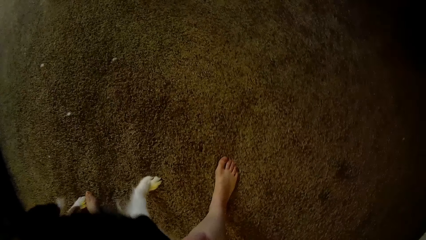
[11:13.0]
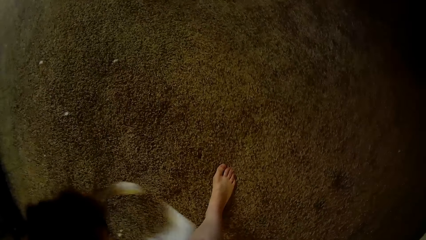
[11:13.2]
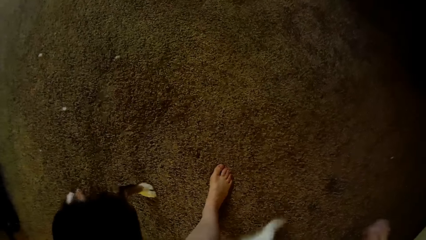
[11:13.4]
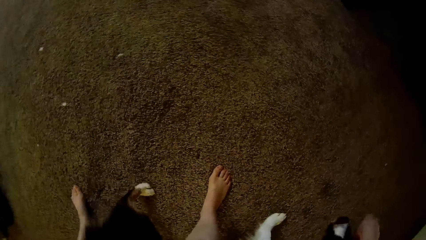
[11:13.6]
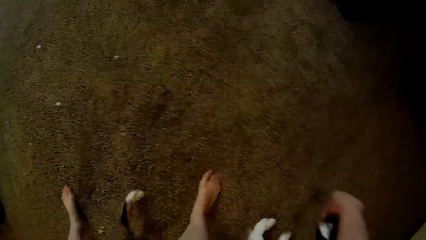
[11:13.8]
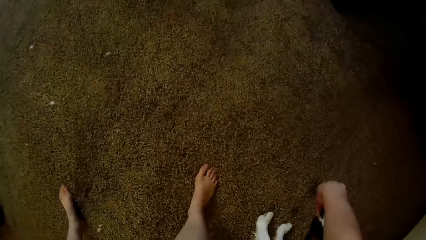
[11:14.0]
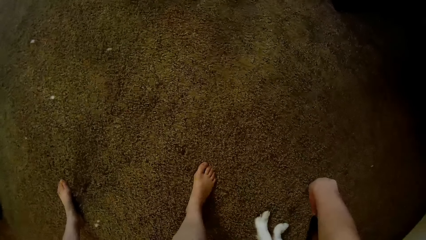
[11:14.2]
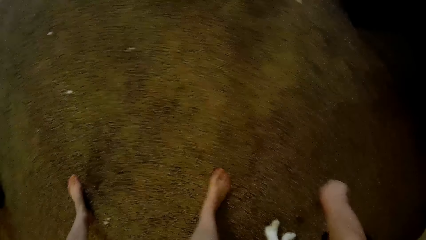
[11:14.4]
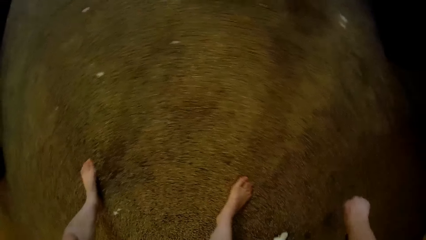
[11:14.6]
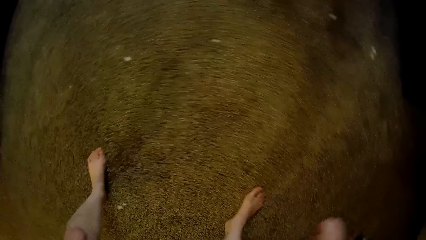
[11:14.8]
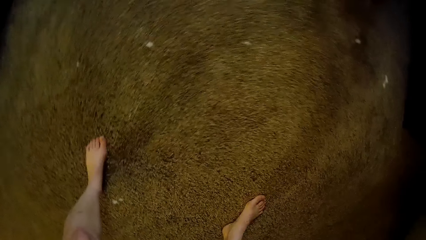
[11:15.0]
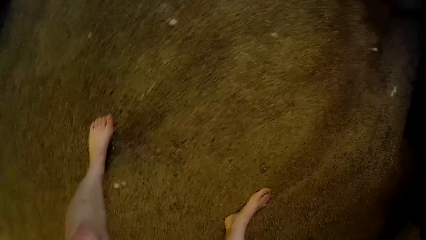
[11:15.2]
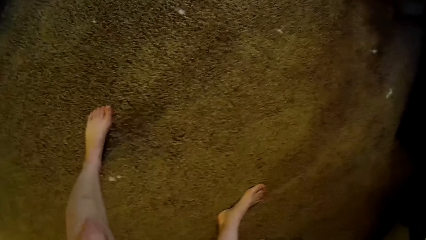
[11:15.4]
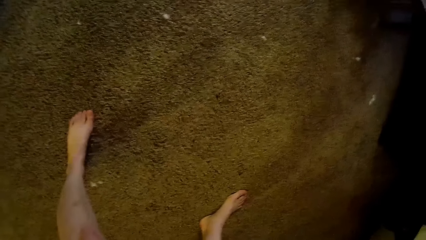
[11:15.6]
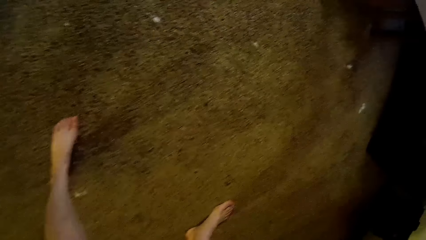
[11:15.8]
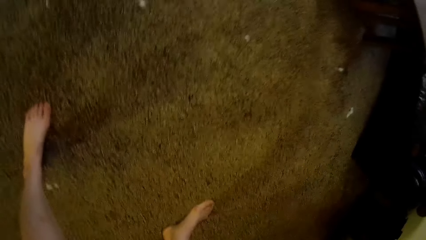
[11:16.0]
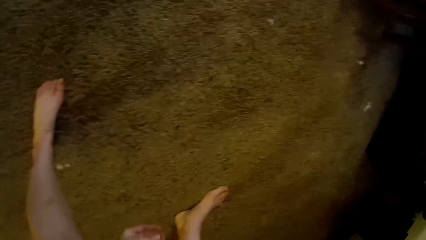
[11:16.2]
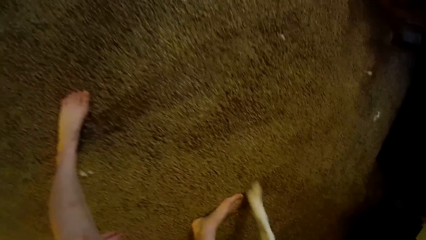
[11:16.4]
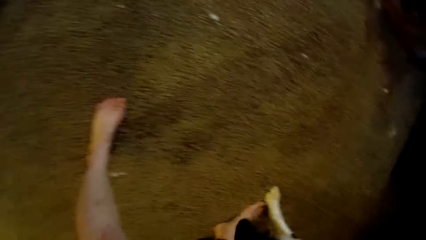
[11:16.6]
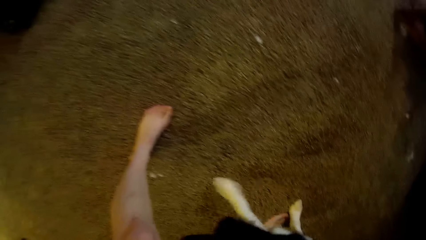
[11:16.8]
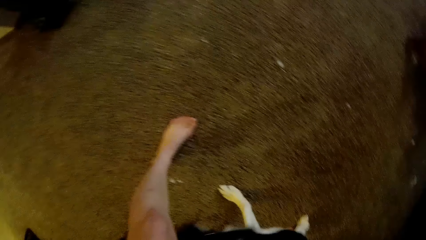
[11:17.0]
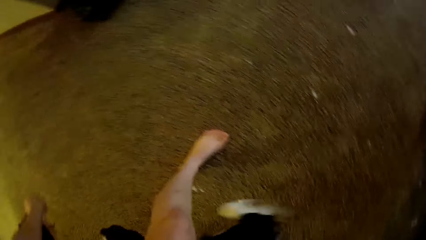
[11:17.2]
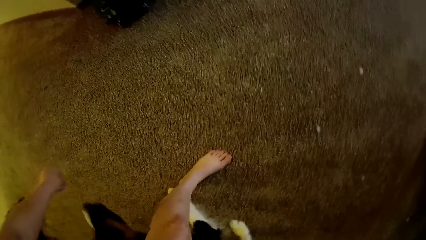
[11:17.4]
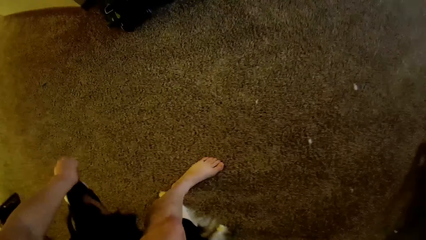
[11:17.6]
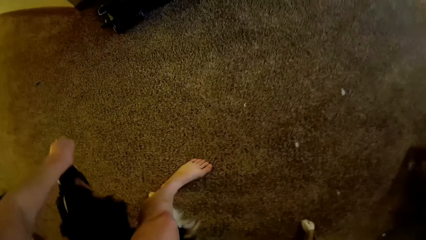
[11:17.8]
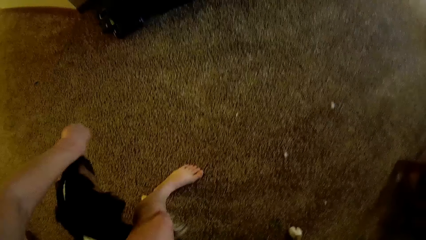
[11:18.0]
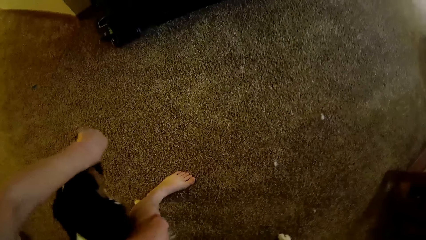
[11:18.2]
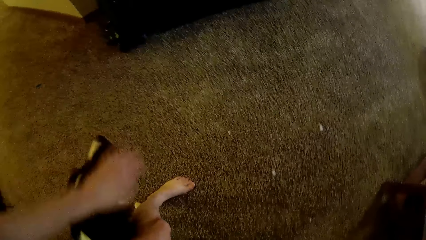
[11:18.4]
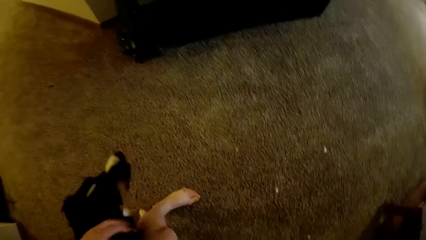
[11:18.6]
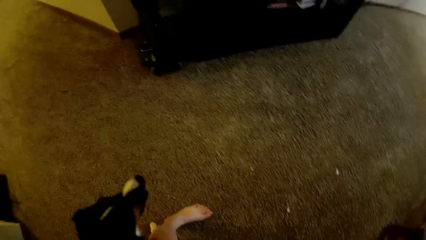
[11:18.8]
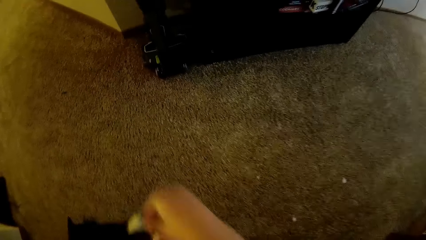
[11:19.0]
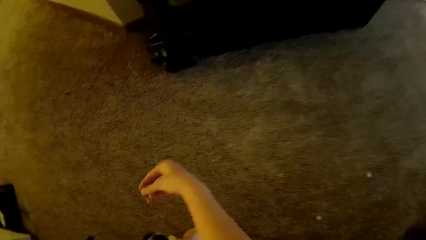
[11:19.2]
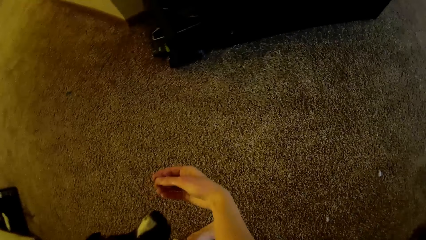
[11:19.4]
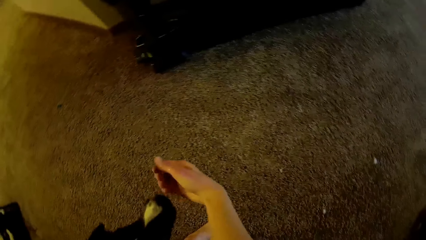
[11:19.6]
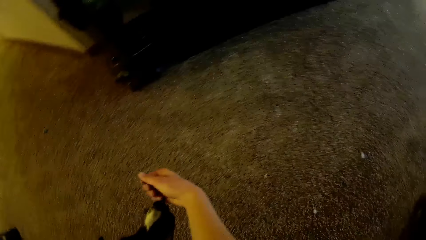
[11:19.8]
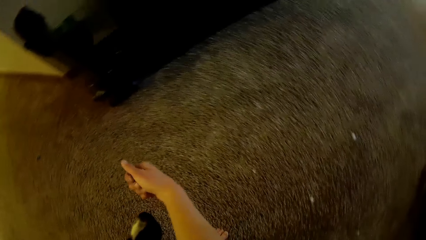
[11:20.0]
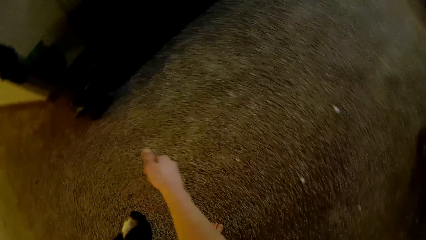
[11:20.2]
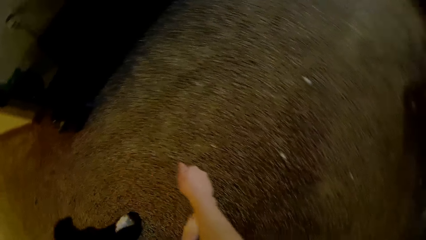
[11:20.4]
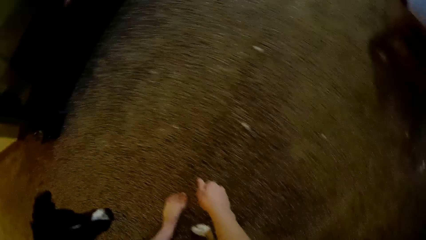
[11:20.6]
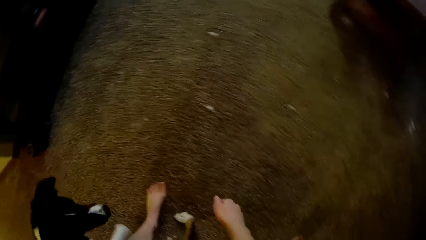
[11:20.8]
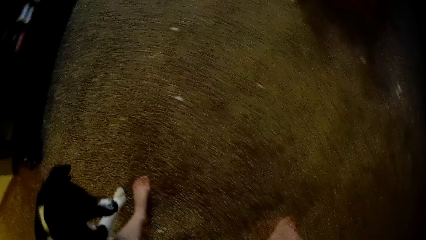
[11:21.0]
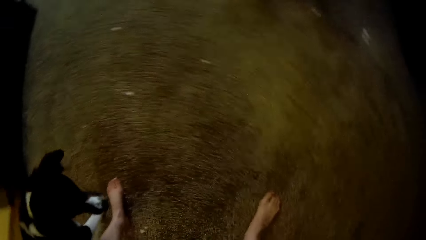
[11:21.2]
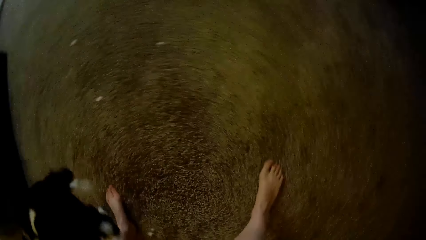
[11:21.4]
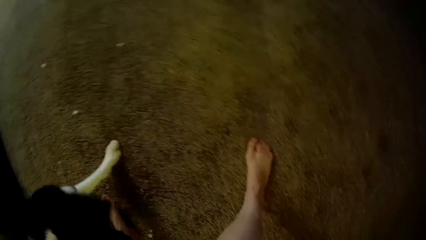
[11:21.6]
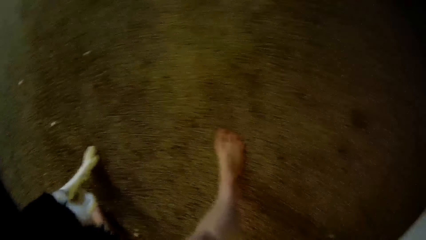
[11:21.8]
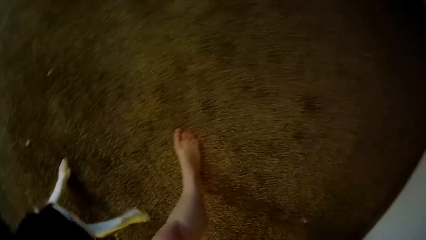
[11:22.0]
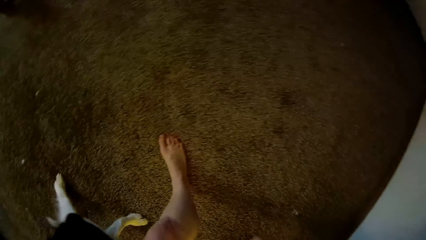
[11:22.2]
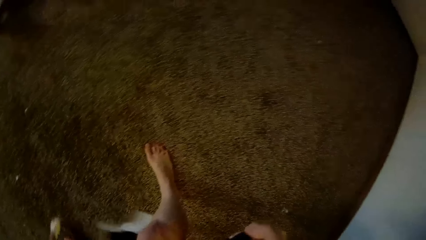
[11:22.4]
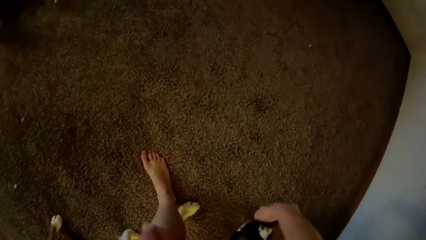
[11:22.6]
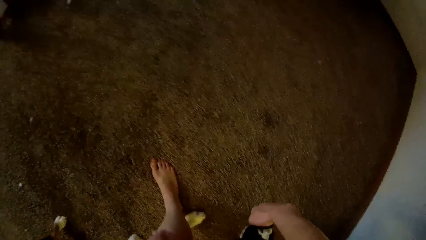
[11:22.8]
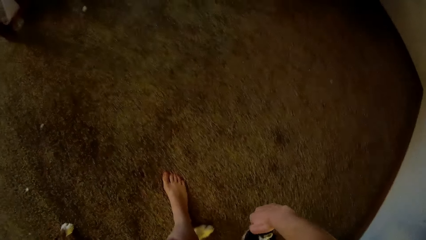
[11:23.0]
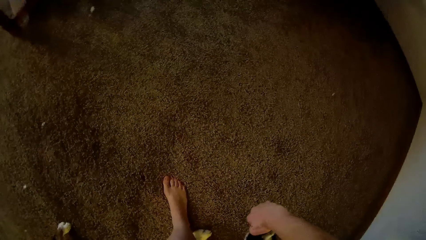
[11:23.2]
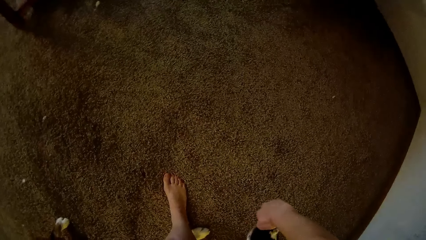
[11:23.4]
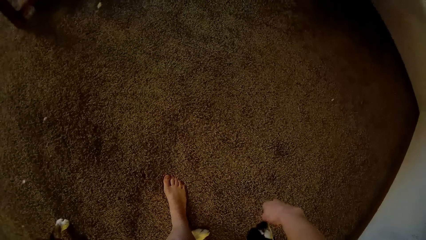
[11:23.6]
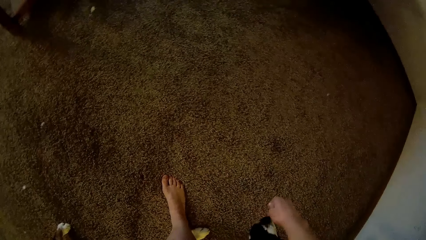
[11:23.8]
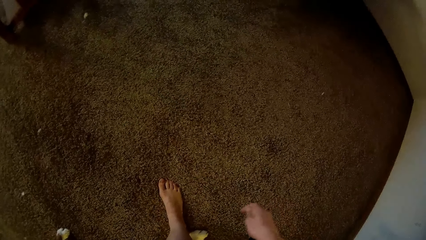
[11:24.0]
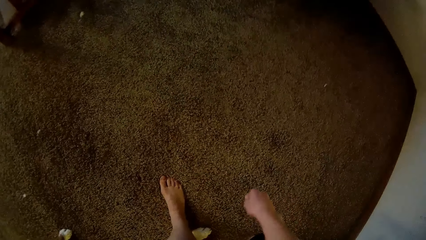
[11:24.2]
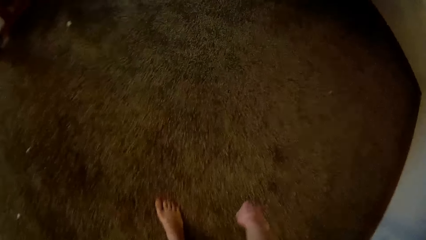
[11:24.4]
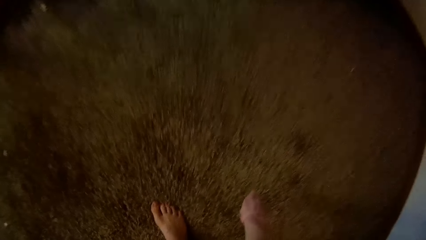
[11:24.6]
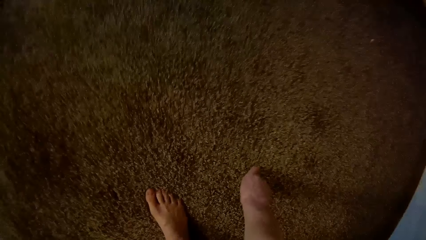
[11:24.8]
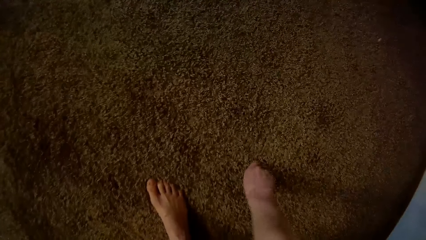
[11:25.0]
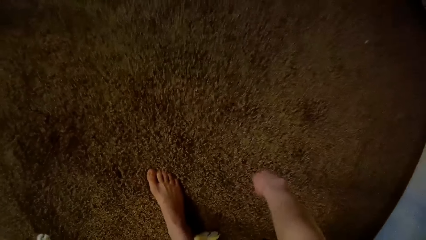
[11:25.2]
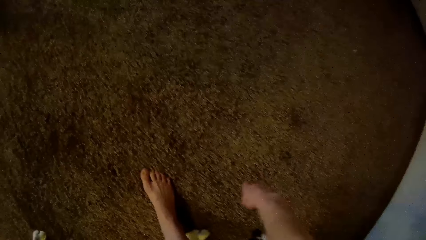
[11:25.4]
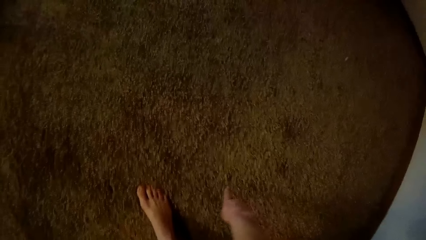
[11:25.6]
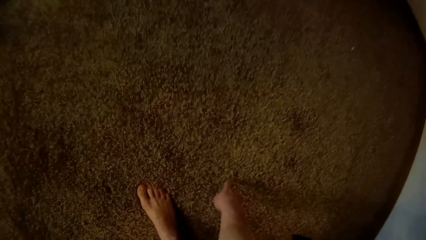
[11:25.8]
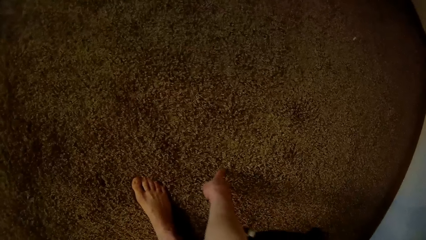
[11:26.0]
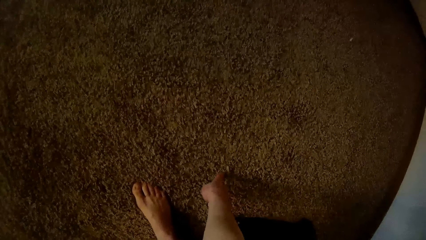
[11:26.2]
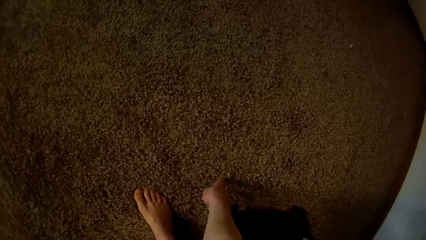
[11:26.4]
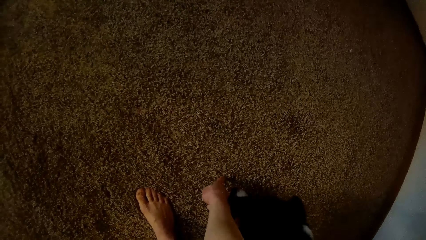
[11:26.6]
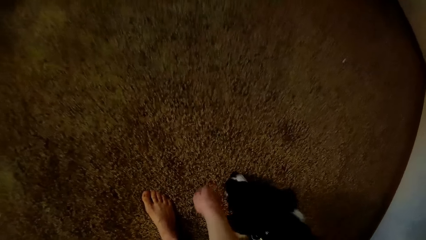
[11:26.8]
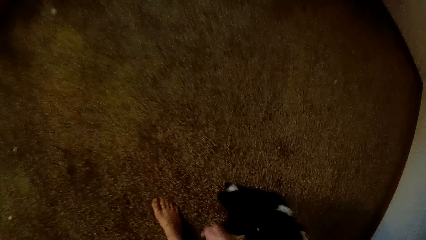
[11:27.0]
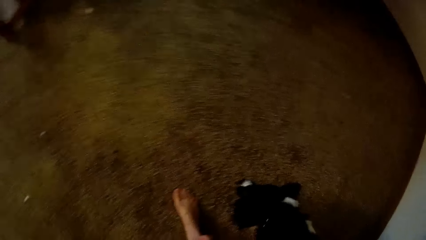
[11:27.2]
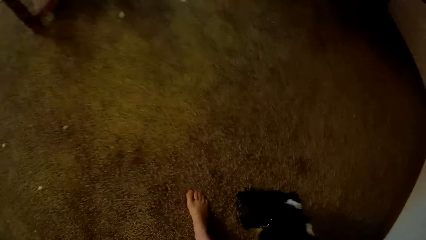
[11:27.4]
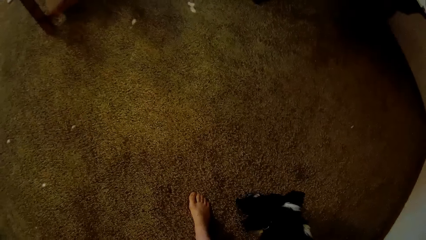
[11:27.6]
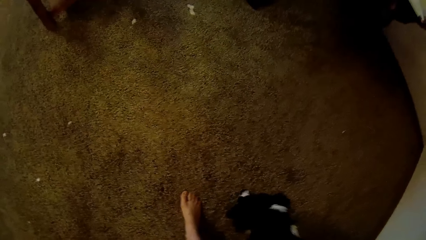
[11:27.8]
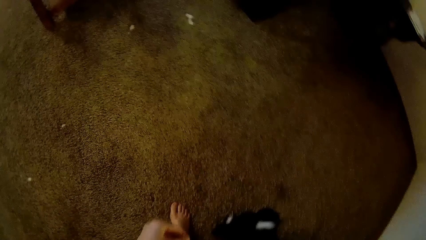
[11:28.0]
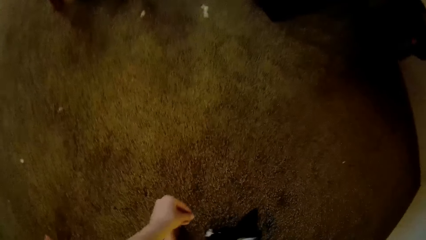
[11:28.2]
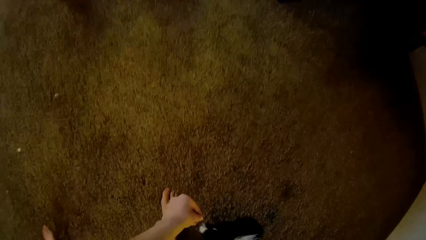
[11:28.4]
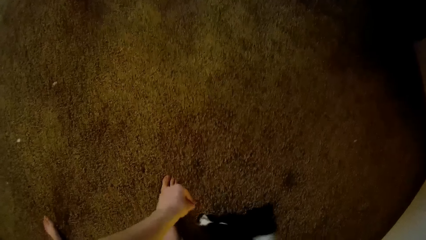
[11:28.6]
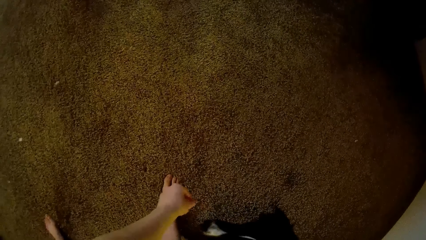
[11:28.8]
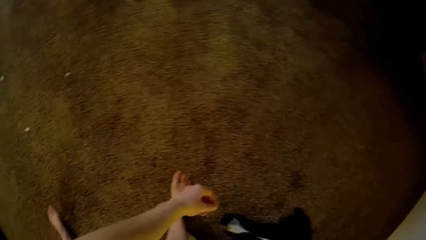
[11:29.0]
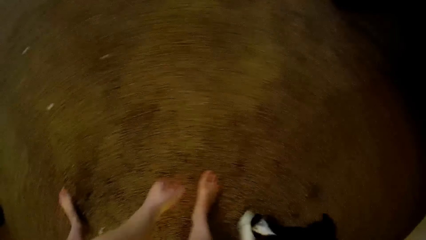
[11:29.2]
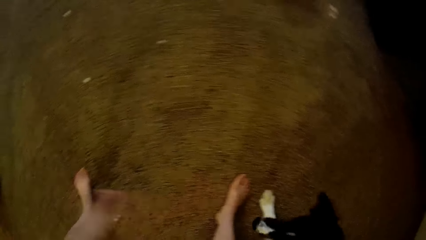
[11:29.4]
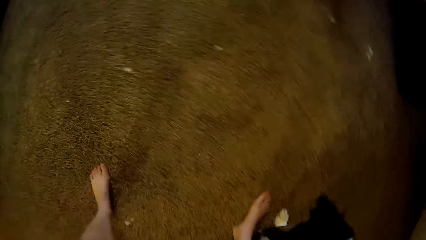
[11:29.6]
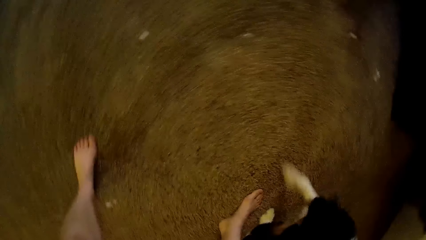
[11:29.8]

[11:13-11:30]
The camera wearer gives the dog something. They point at the carpet.
